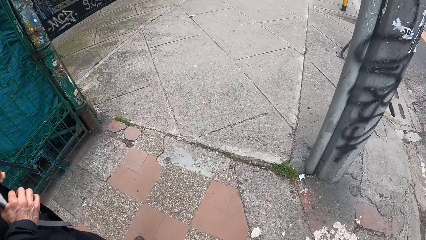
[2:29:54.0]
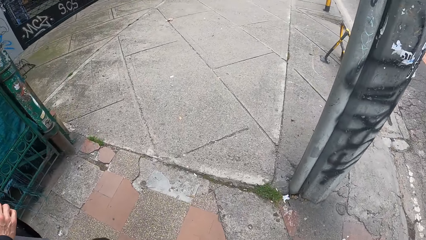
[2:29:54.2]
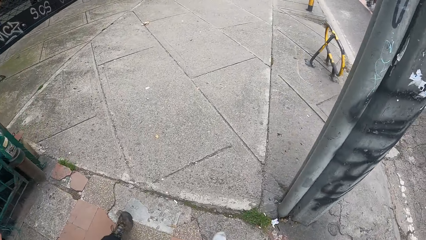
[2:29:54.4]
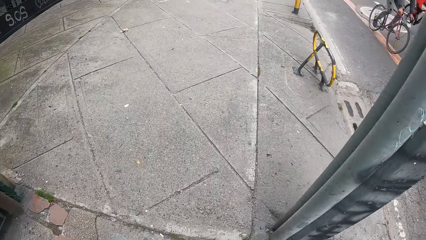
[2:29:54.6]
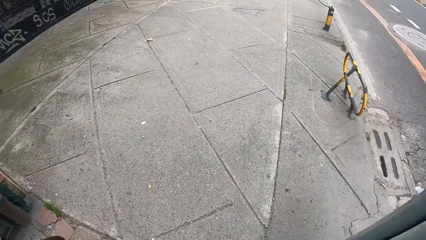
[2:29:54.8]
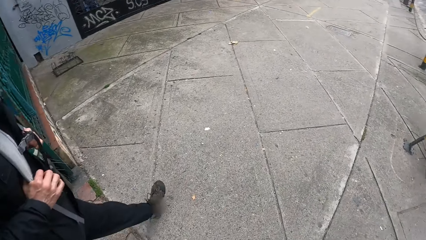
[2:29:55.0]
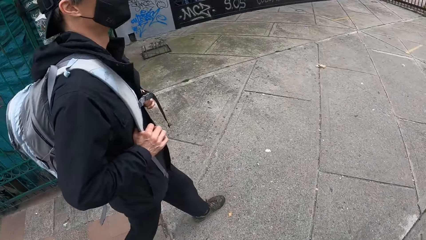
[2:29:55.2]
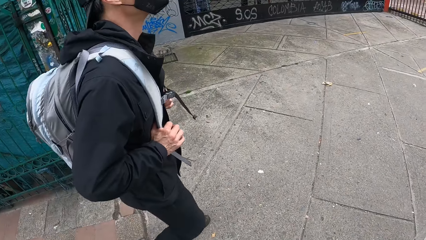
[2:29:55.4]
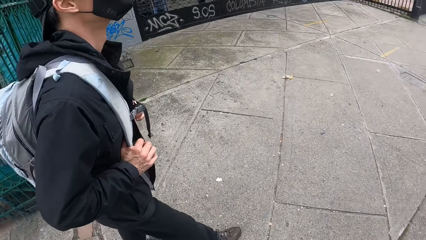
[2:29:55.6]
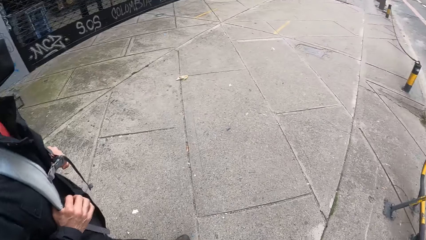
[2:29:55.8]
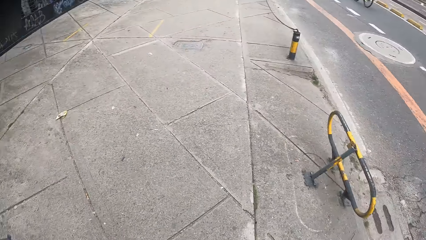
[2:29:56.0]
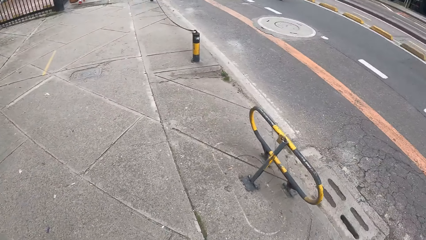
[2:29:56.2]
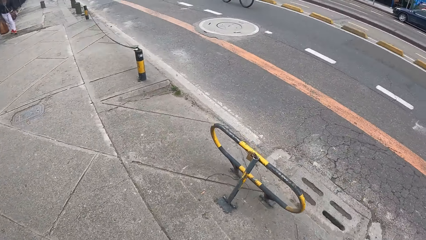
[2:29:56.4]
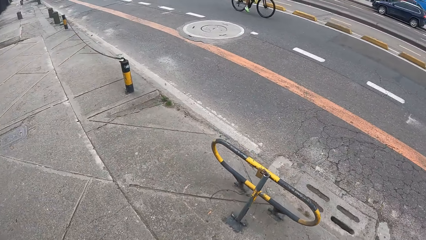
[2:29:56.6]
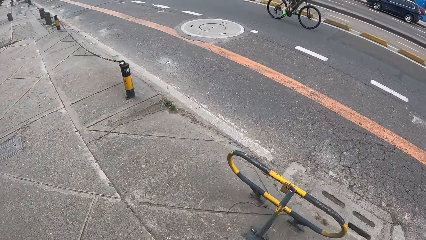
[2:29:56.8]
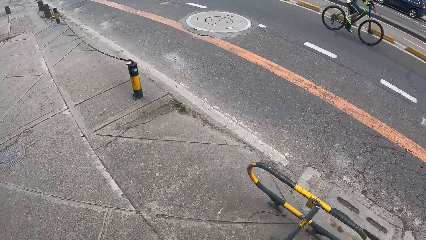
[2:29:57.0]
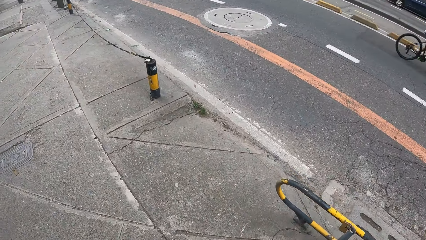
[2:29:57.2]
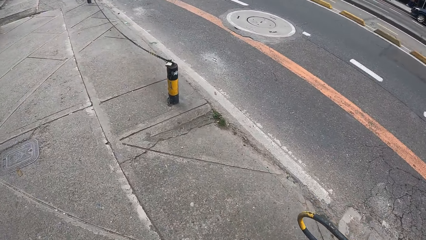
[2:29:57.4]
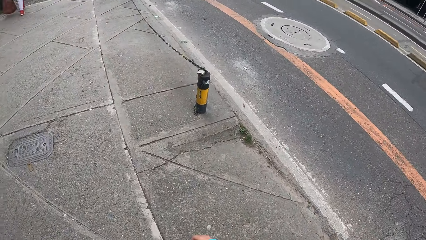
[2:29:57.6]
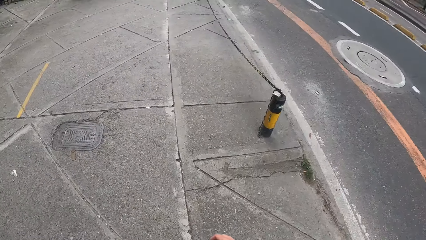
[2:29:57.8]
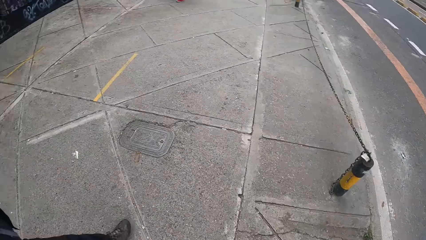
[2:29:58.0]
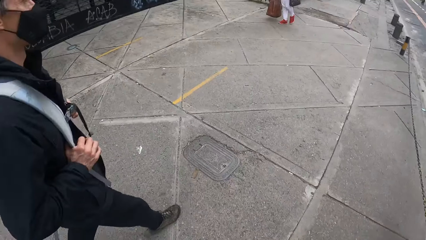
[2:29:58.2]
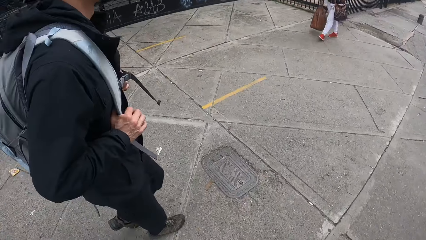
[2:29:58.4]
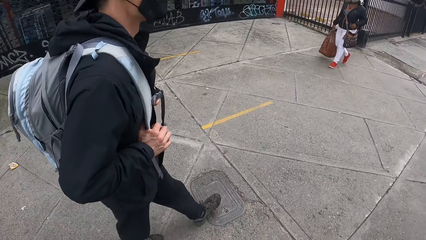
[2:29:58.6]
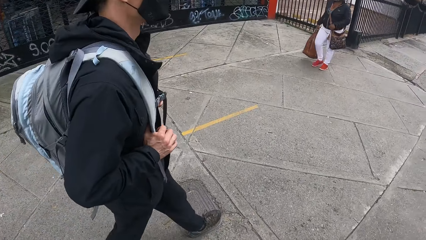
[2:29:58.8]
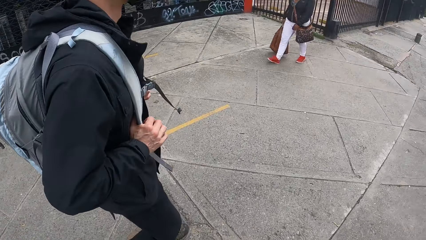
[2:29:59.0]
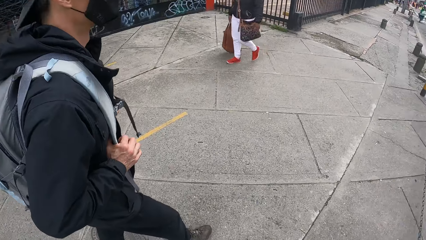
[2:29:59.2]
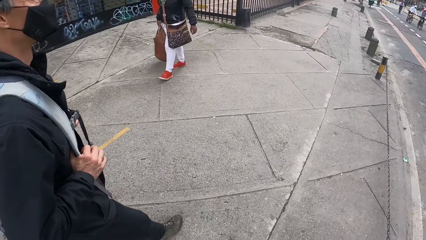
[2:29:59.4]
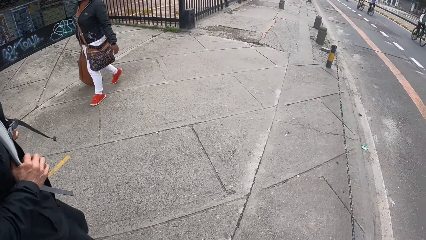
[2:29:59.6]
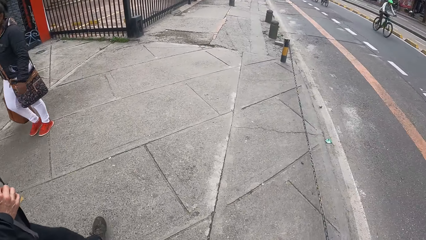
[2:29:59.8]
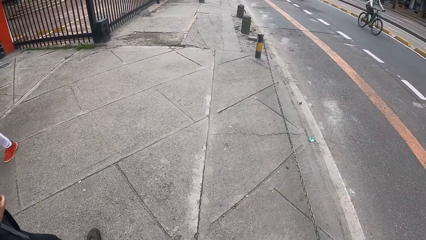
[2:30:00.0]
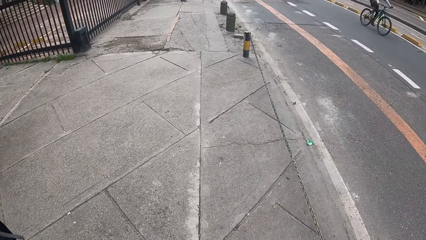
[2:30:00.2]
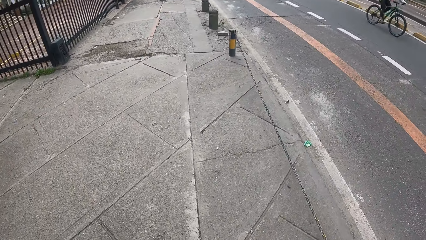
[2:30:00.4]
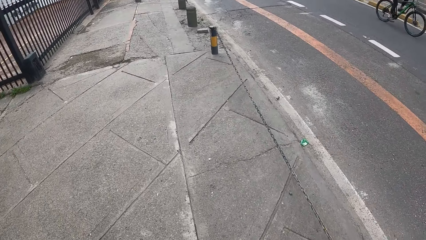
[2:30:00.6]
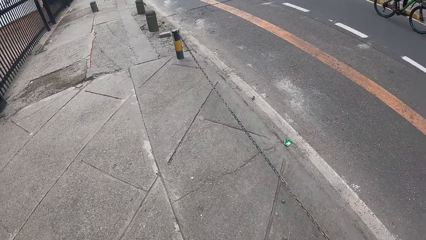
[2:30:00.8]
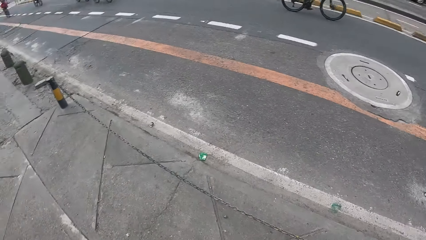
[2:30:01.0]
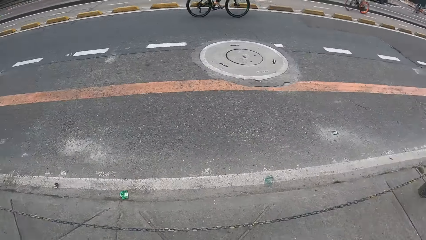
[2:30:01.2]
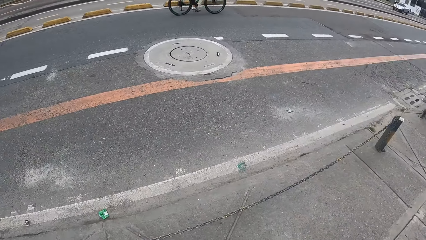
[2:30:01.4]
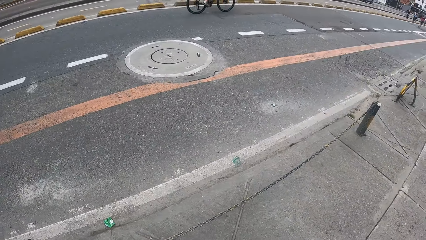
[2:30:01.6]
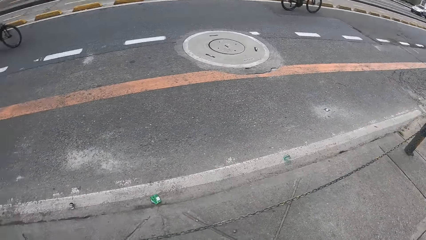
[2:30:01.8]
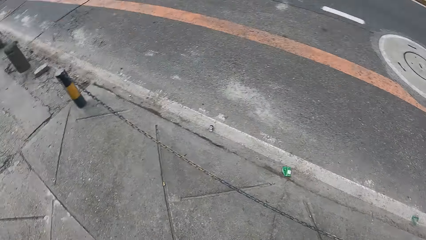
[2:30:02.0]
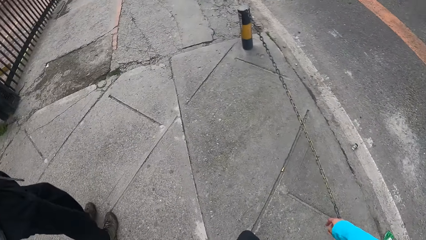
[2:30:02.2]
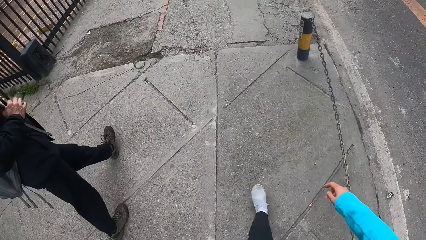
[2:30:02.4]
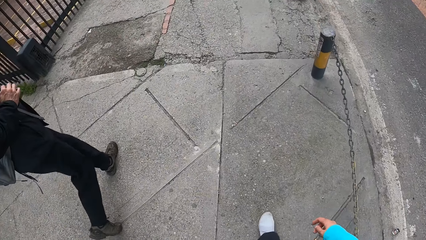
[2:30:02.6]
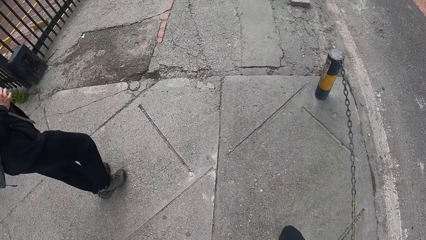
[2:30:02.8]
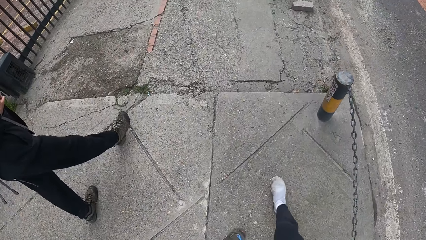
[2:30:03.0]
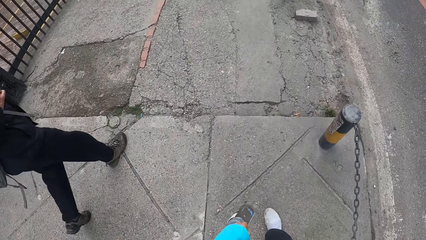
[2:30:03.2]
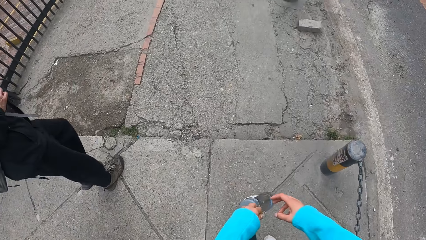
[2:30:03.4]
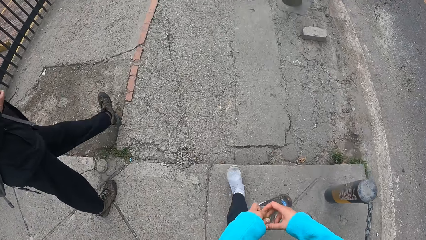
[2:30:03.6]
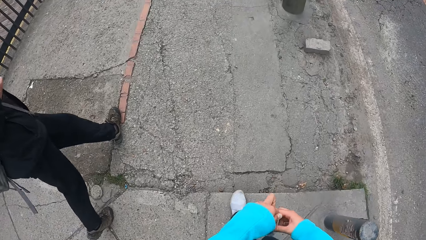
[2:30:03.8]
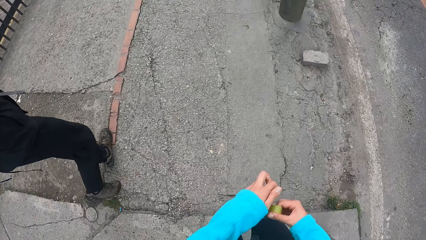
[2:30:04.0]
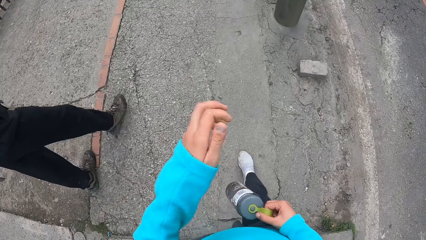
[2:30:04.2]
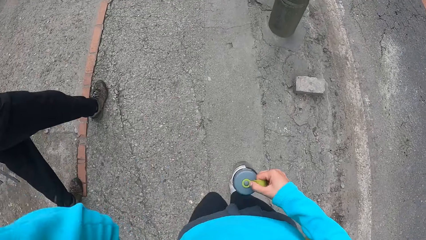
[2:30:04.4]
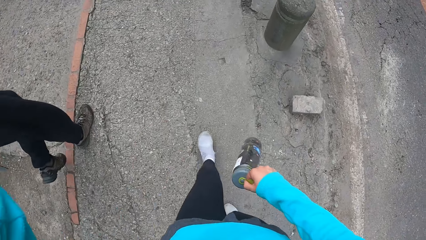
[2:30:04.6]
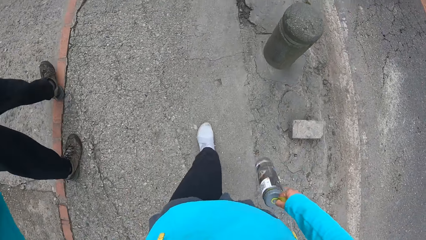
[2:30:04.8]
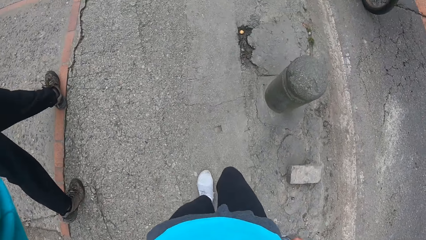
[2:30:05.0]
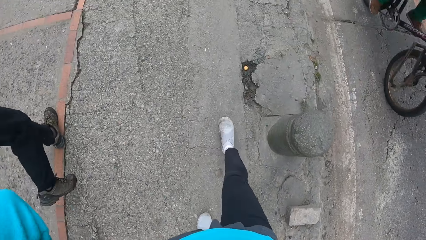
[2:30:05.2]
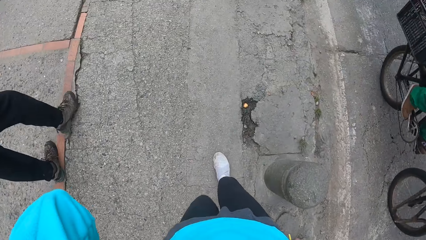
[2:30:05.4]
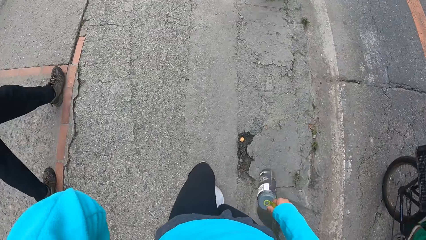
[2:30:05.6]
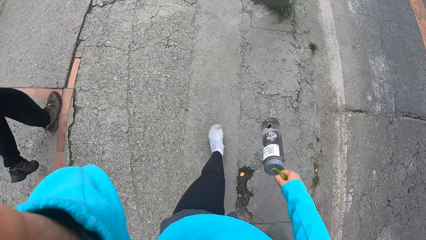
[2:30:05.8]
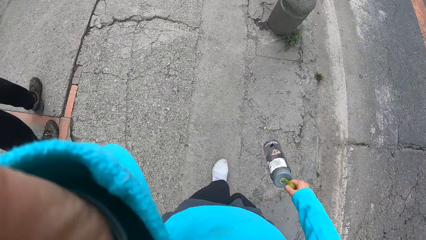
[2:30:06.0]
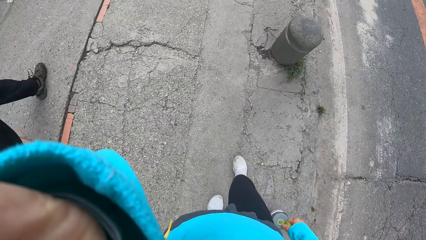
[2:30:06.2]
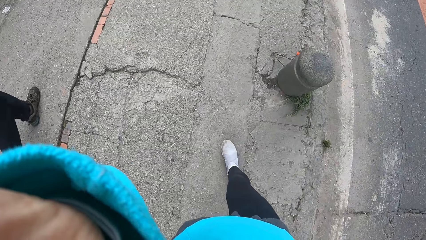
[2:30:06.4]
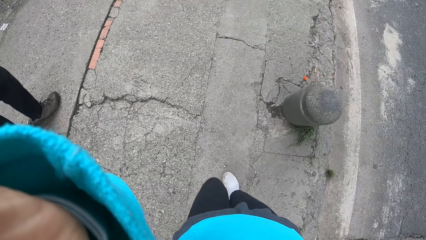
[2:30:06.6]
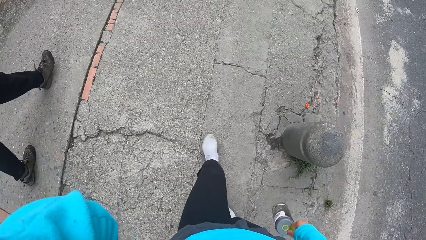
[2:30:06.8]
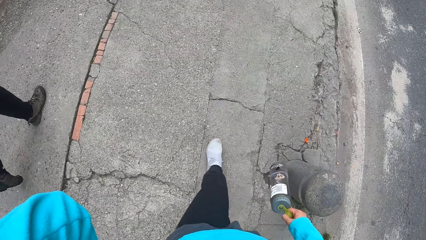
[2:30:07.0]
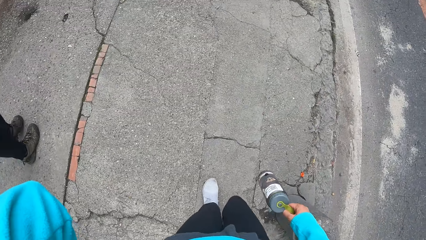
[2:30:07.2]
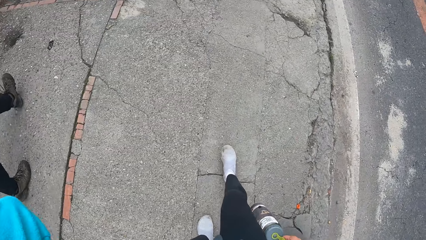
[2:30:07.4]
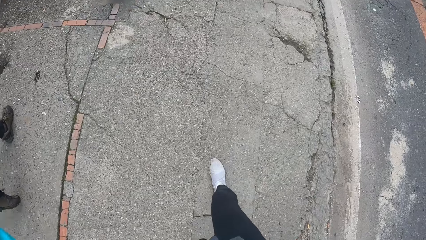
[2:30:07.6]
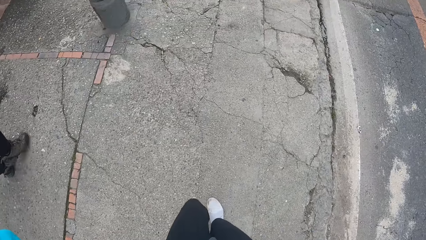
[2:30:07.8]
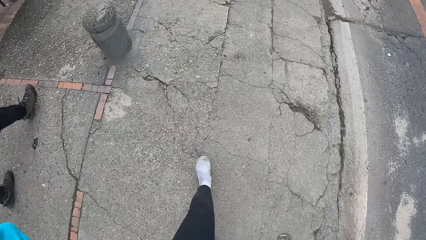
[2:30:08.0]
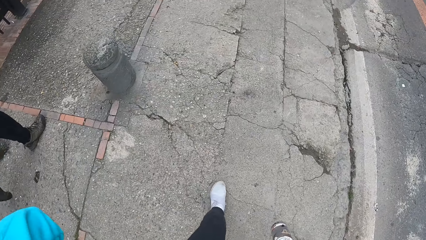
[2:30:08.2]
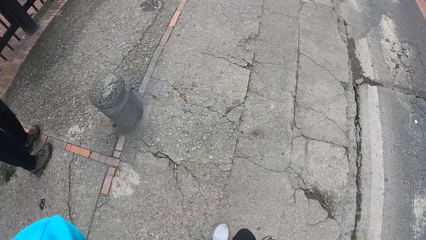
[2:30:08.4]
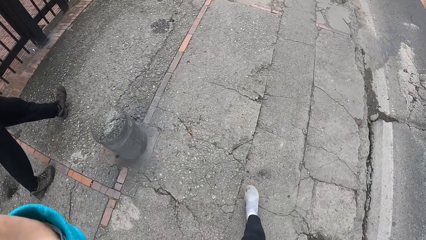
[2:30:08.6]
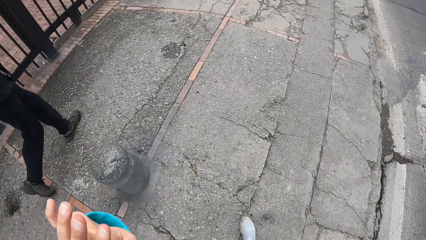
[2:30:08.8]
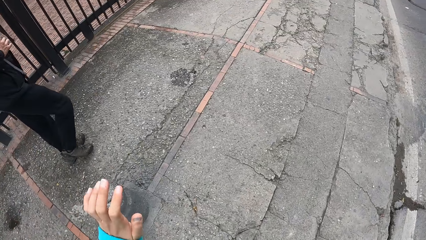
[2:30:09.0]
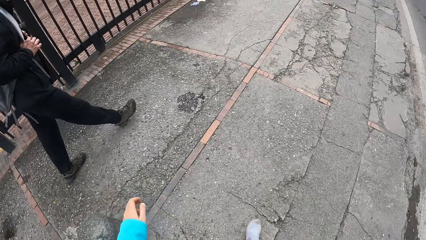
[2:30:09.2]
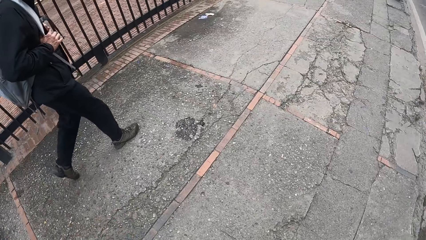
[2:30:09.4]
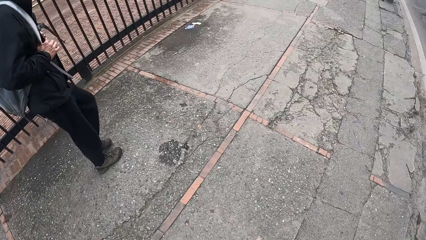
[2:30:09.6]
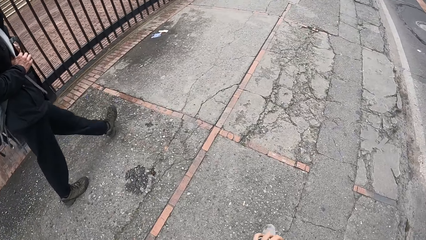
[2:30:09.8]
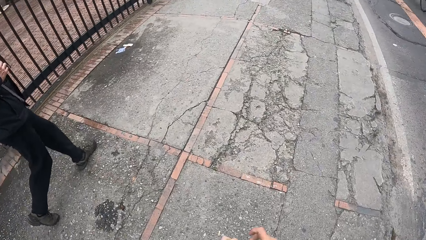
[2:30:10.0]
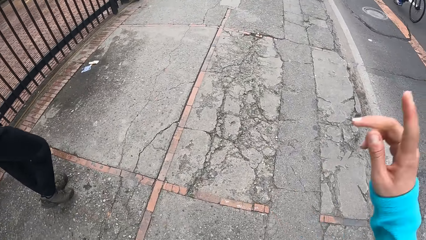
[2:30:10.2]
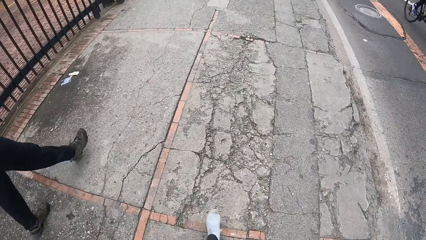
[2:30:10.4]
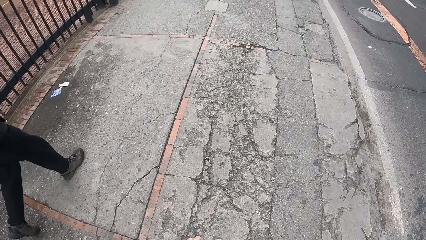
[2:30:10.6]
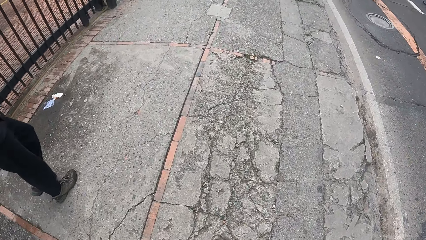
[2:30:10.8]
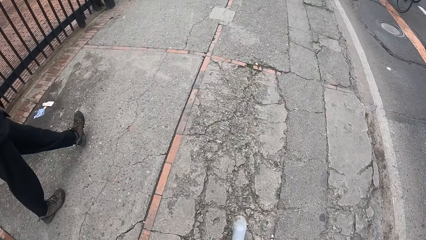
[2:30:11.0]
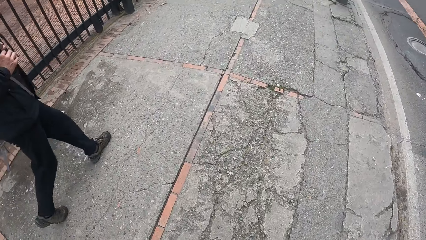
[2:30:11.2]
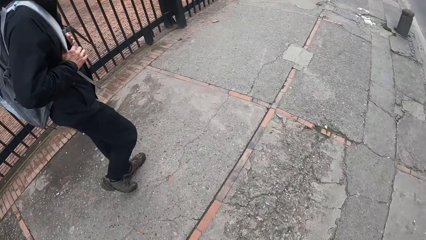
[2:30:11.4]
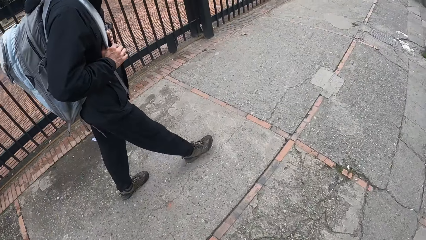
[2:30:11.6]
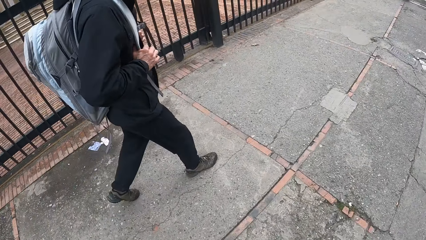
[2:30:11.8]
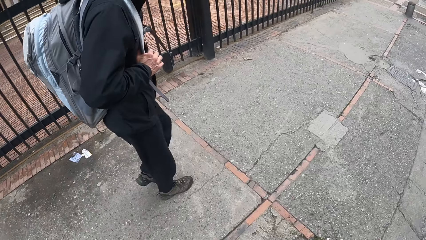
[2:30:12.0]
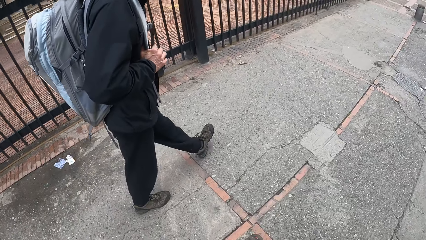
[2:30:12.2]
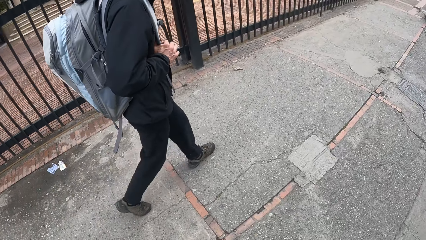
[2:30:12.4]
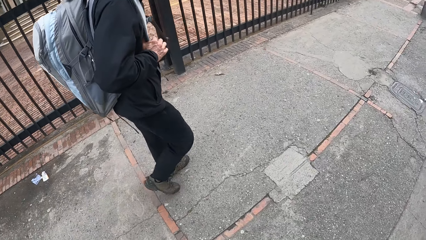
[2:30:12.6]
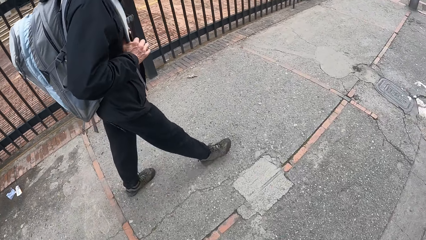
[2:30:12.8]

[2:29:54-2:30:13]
The camera wearer moves the water bottle in their left hand to their right hand. They move their left hand towards their head. They touch their face. They move their right hand towards their head.
